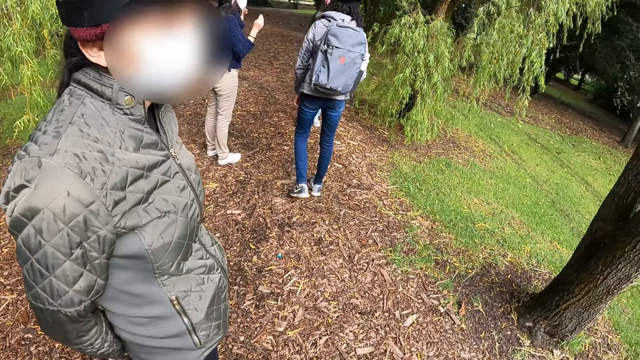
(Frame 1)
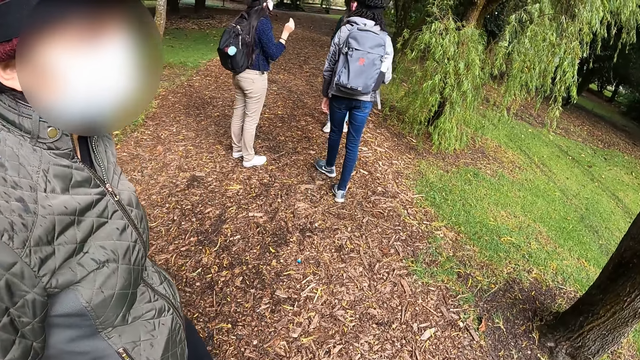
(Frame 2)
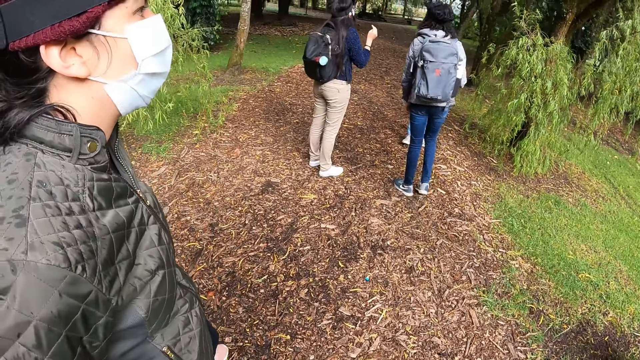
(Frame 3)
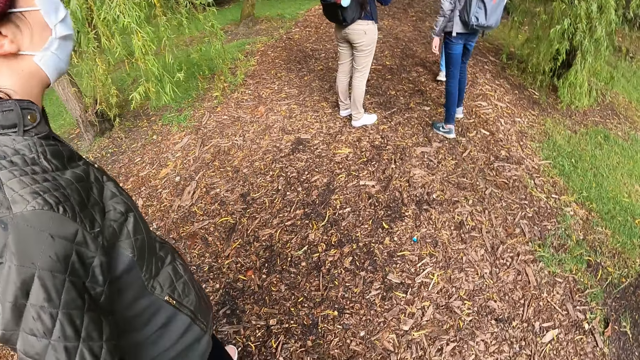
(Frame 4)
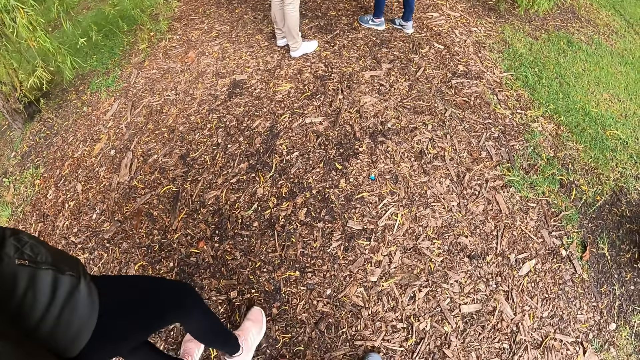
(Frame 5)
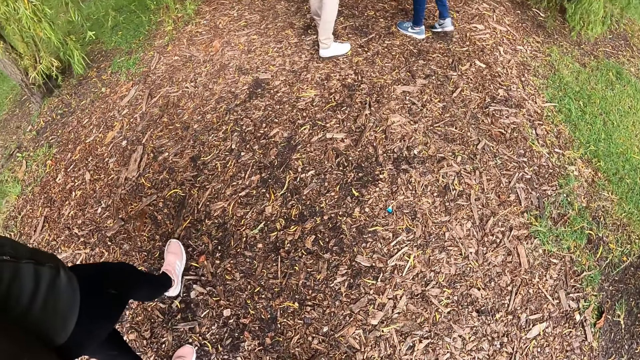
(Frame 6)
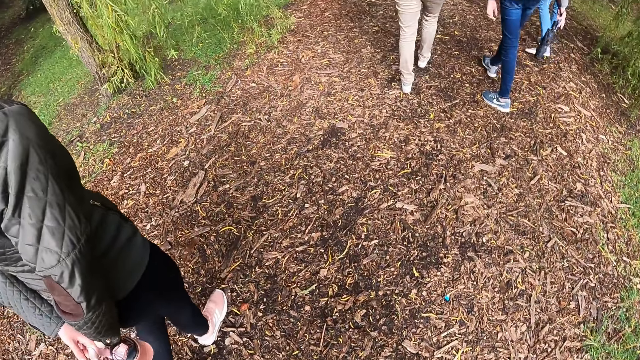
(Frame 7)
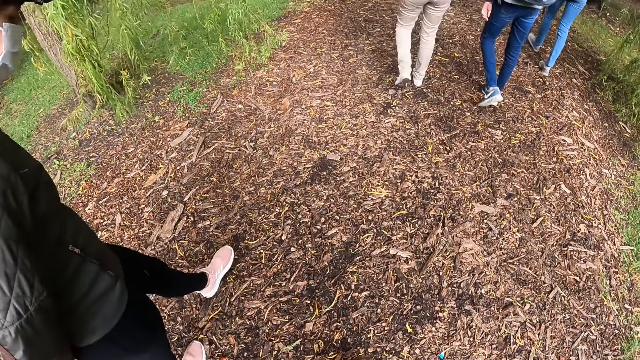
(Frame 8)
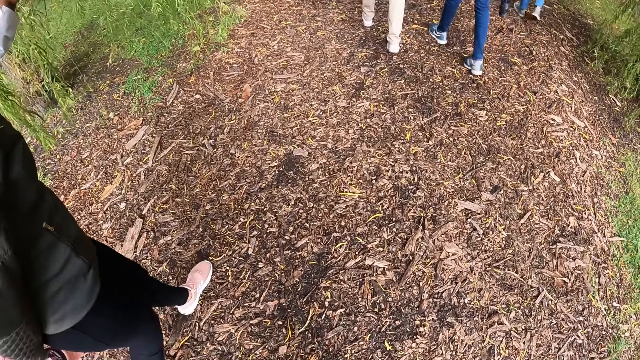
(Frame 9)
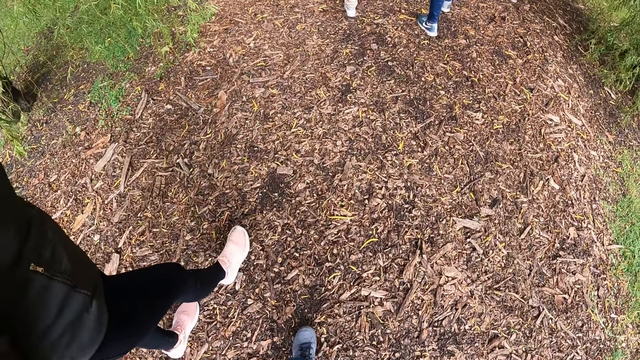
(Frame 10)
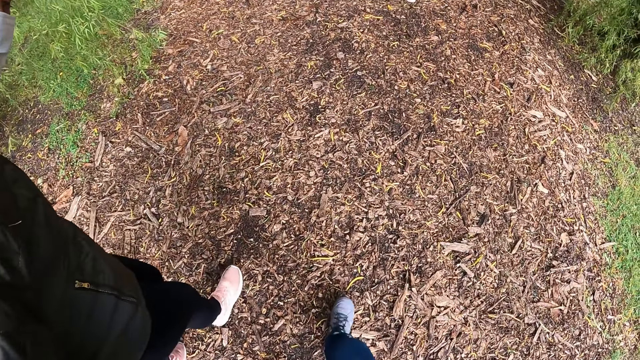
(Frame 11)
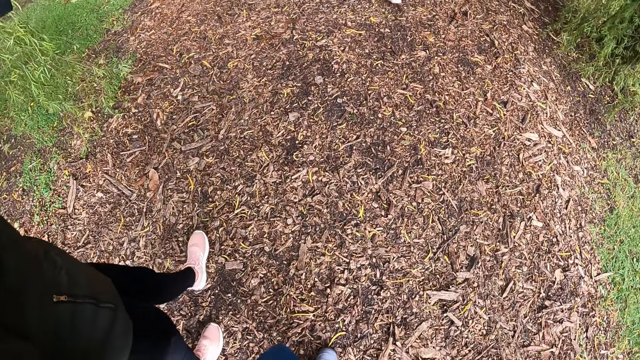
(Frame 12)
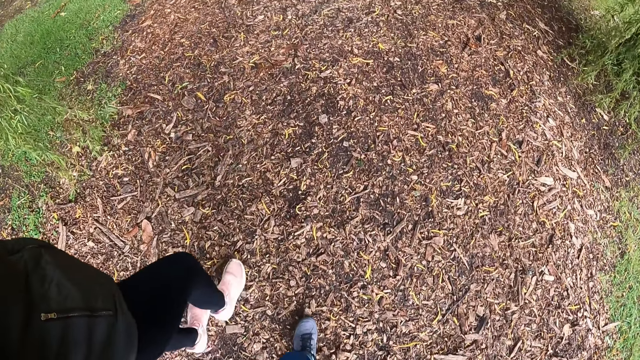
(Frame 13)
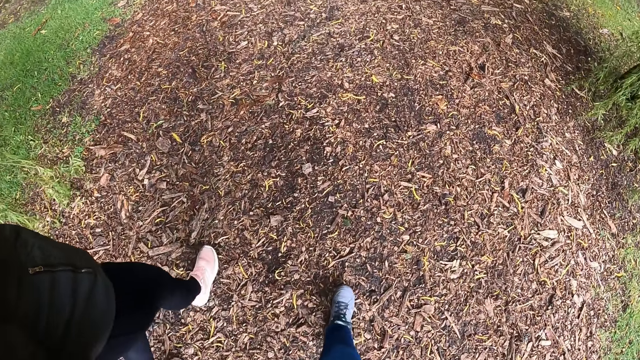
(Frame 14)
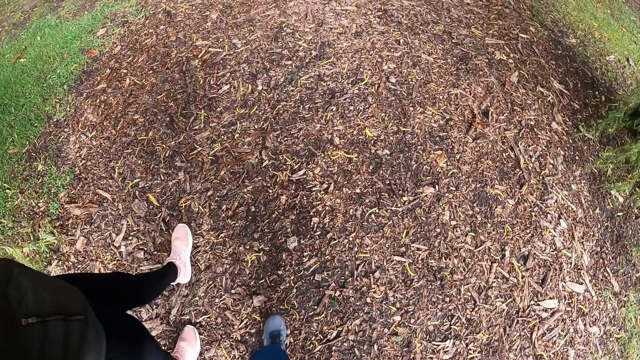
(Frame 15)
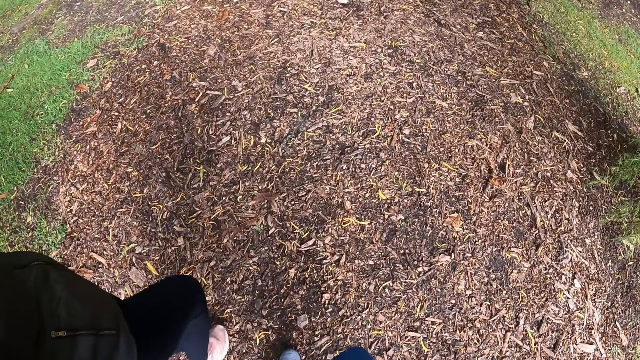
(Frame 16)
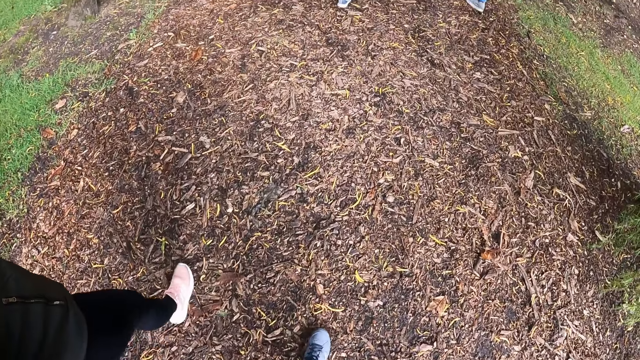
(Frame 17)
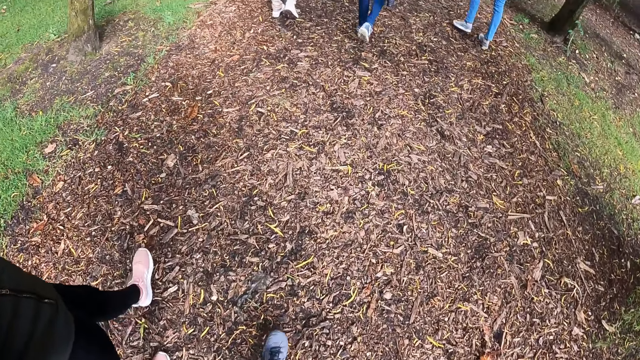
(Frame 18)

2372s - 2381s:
A woman walks on the trail road. Another woman walks on the trail road. A third woman walks on the trail road. The camera wearer walks on the trail road. A fourth woman walks beside the camera wearer on the trail road.

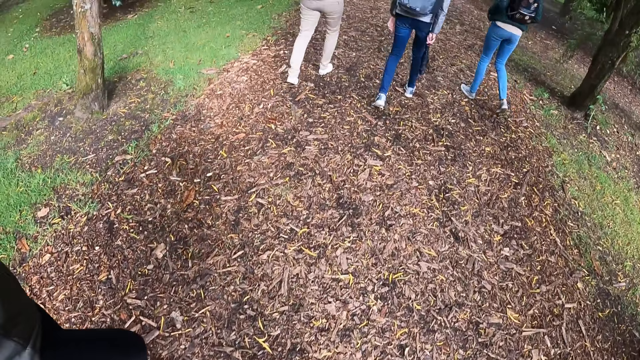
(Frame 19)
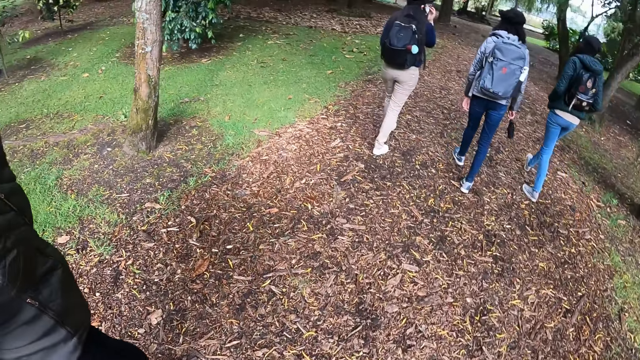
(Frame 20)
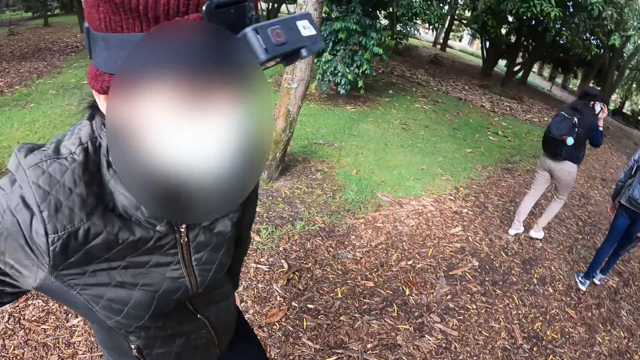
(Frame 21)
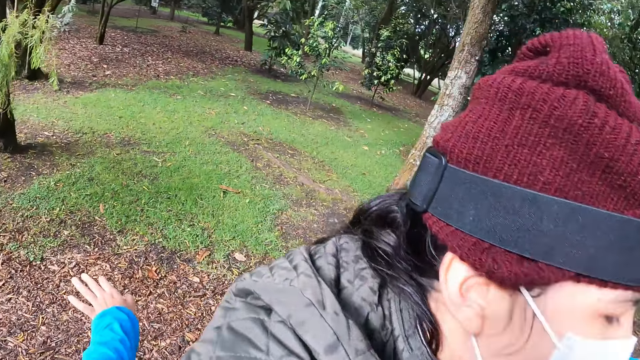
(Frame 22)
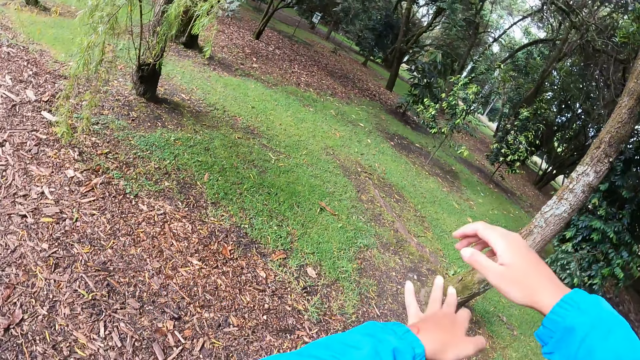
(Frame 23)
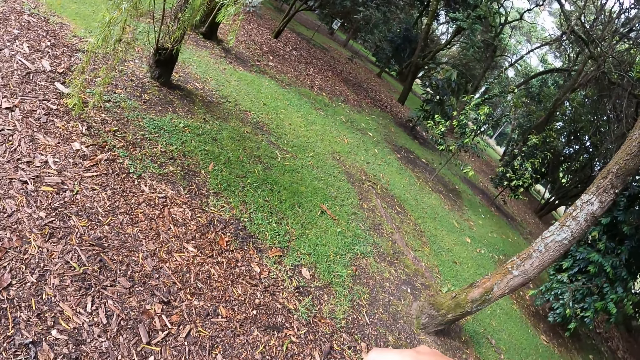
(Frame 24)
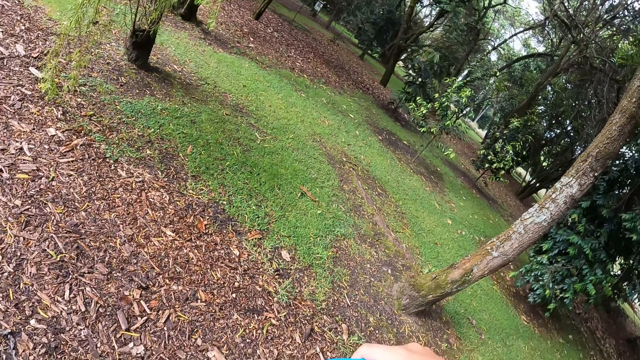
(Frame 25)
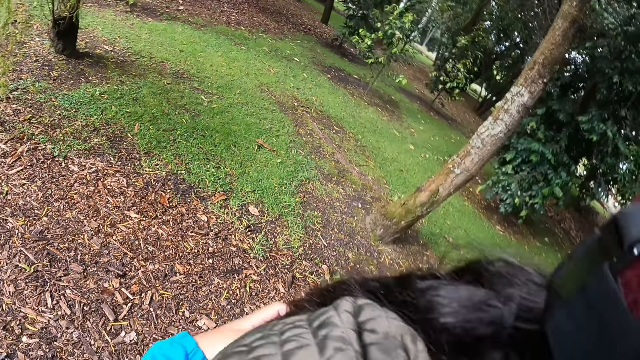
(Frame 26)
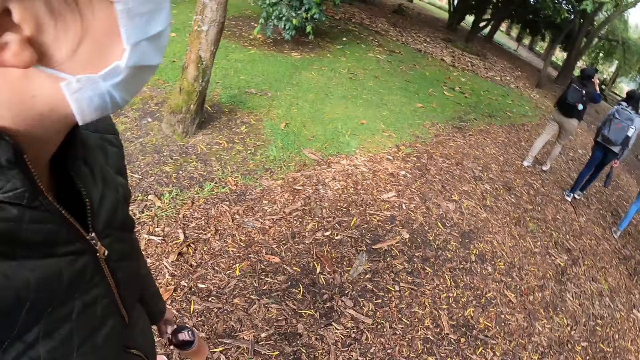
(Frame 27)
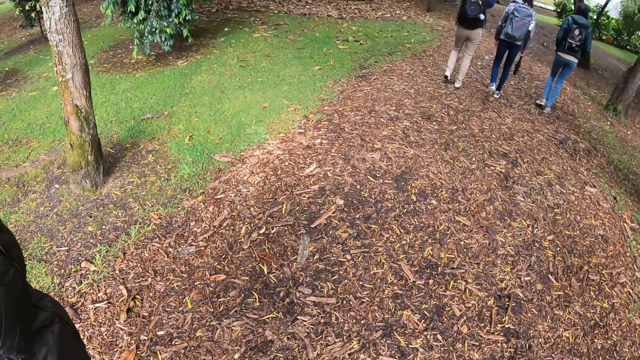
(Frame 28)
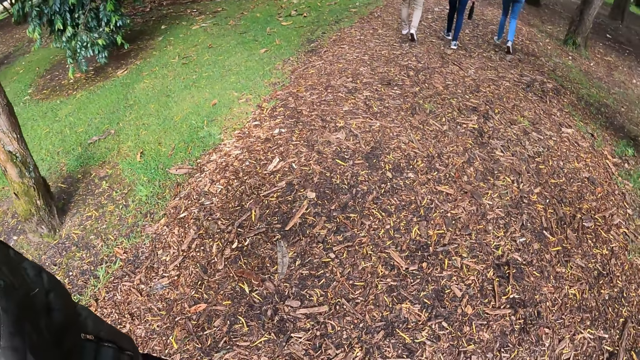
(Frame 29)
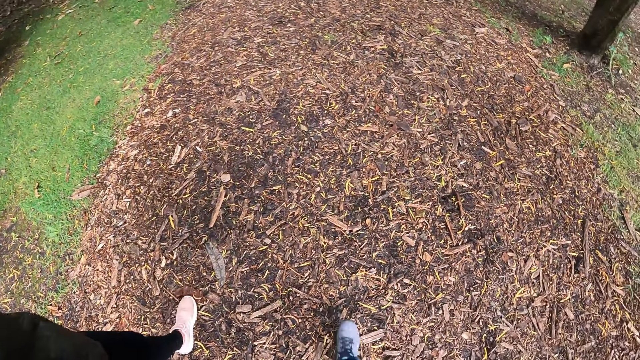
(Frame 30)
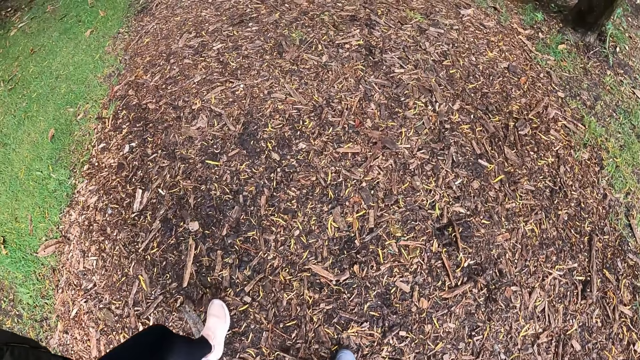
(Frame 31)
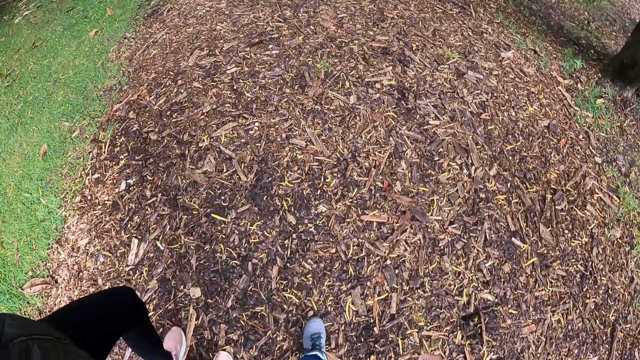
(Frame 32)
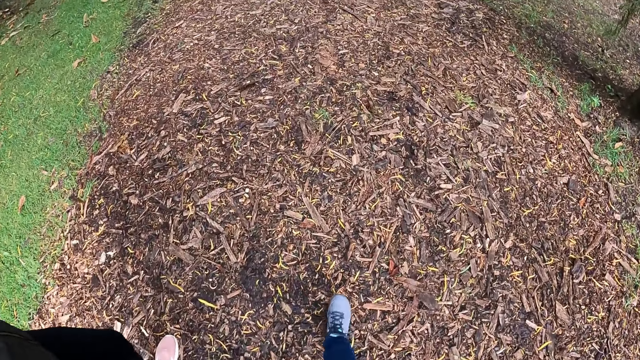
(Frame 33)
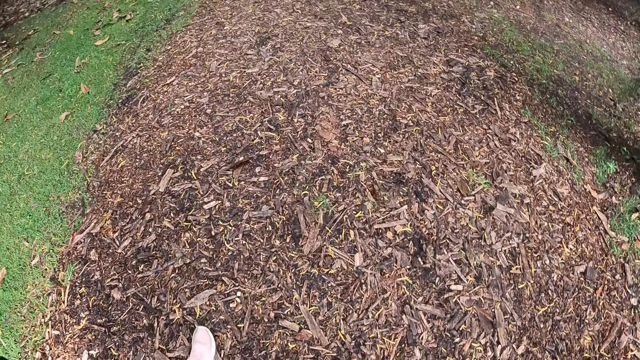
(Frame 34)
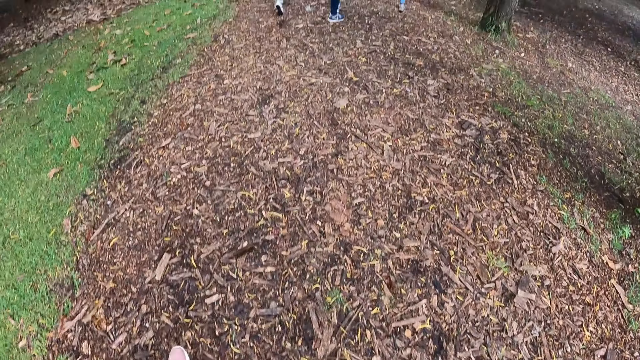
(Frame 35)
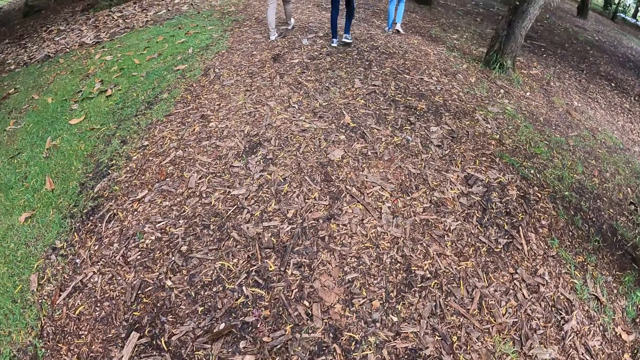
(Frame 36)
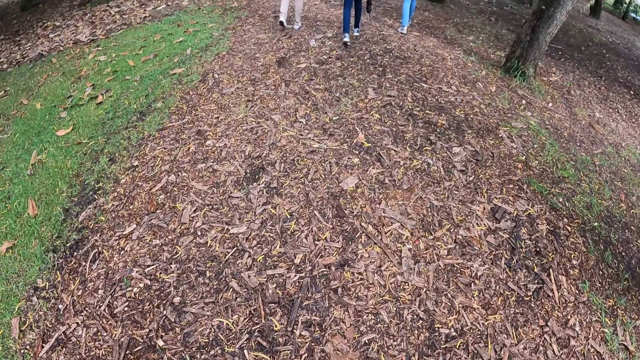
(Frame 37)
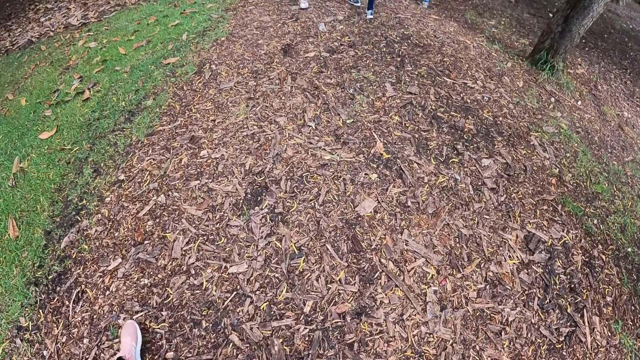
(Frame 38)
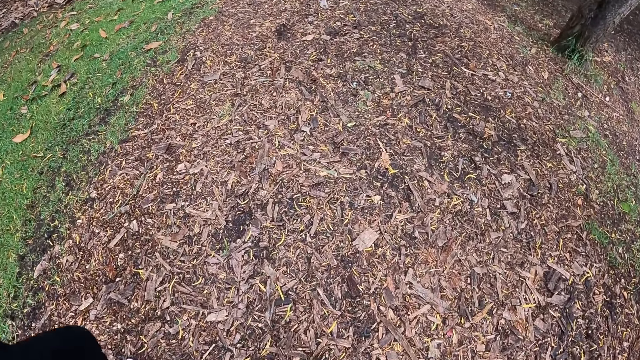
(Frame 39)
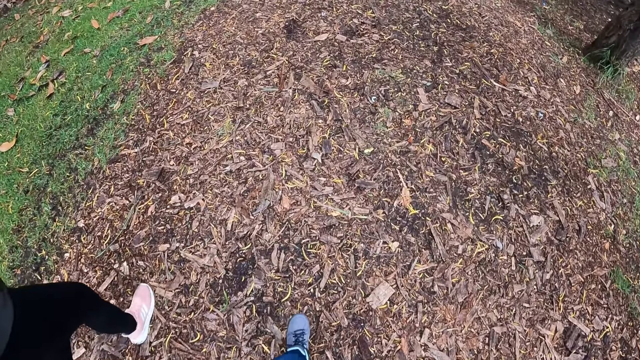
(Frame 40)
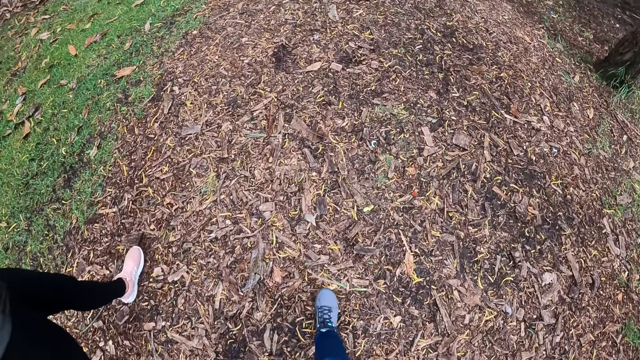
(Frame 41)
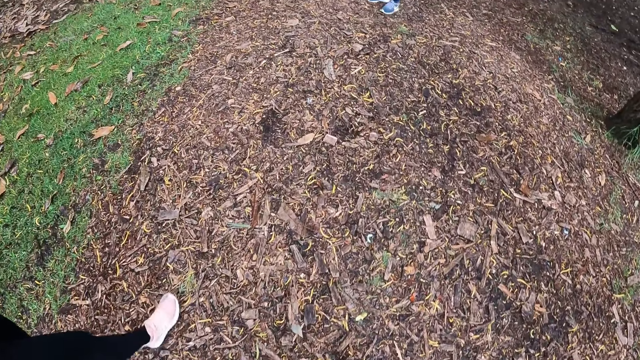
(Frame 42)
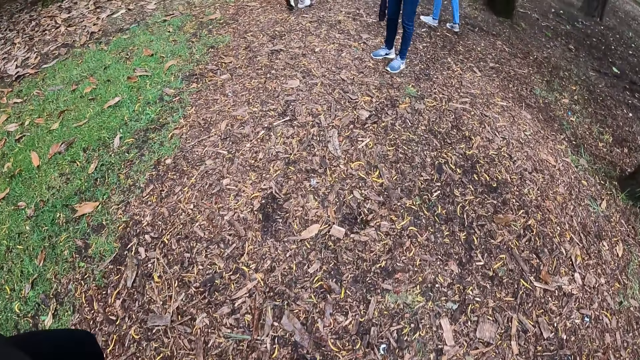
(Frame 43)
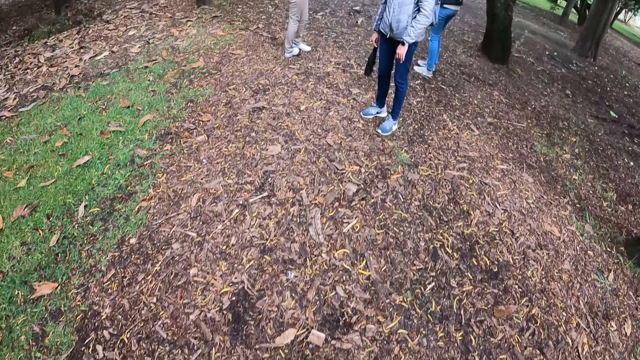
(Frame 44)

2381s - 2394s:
The camera wearer hugs the woman. They walk on the trail road. The woman walks beside the camera wearer on the trail road.
